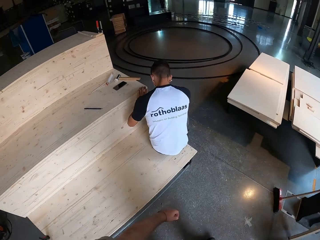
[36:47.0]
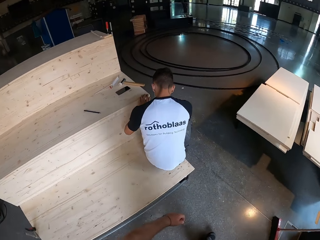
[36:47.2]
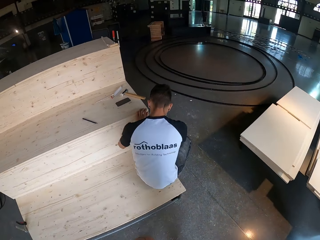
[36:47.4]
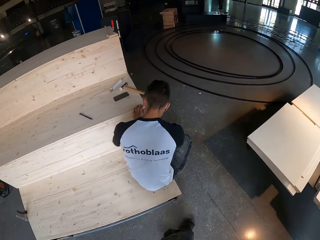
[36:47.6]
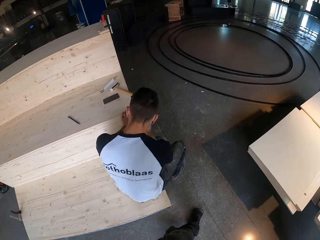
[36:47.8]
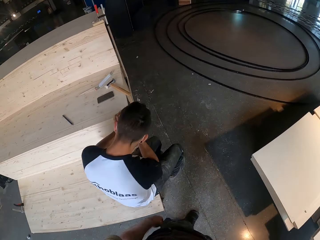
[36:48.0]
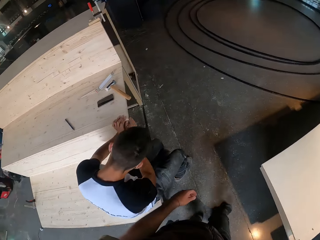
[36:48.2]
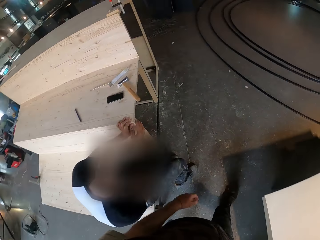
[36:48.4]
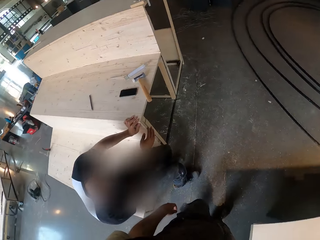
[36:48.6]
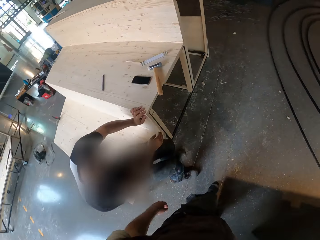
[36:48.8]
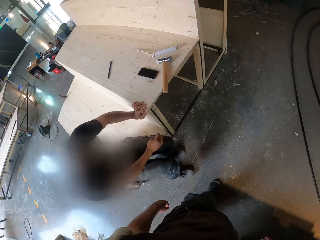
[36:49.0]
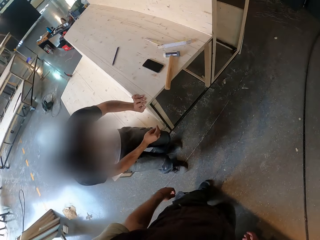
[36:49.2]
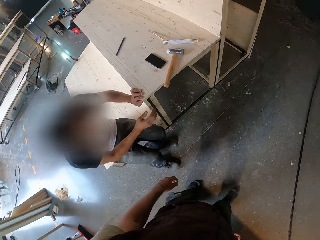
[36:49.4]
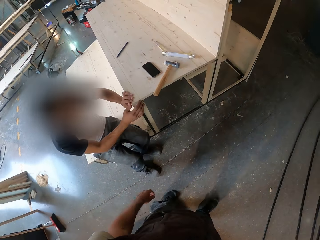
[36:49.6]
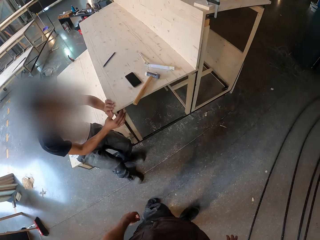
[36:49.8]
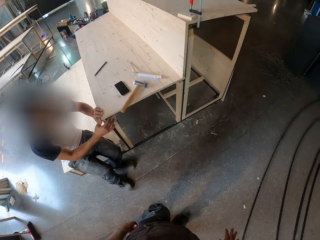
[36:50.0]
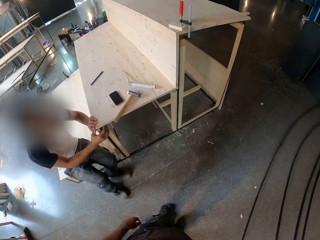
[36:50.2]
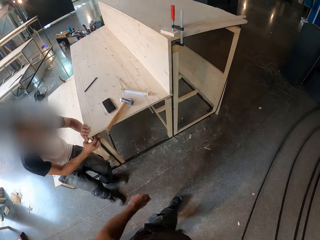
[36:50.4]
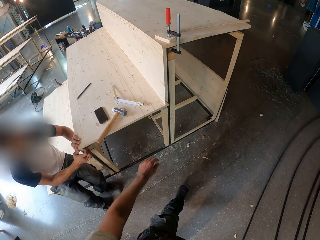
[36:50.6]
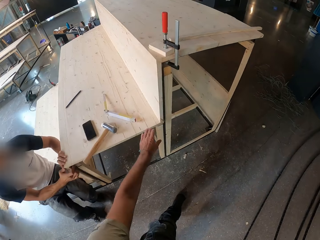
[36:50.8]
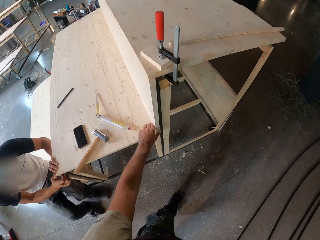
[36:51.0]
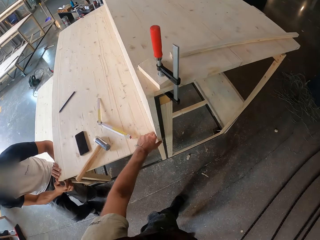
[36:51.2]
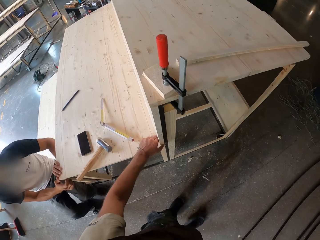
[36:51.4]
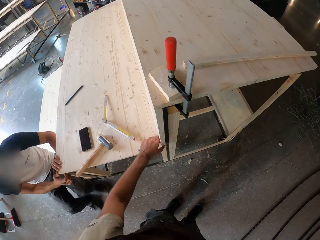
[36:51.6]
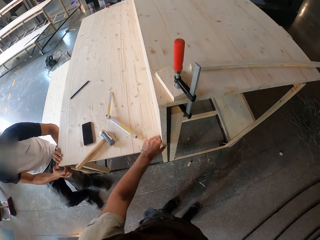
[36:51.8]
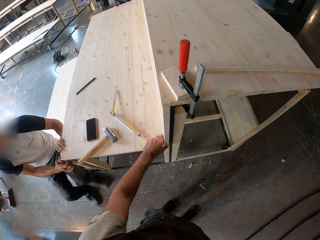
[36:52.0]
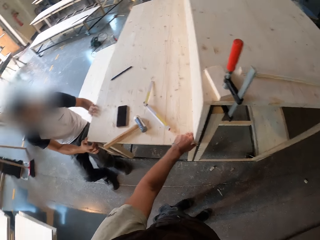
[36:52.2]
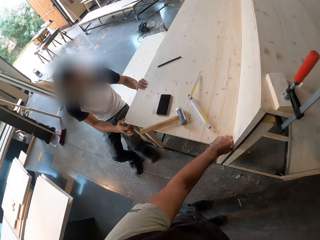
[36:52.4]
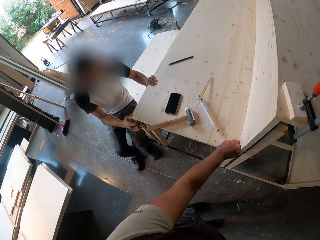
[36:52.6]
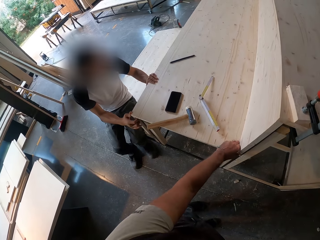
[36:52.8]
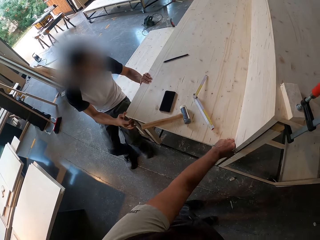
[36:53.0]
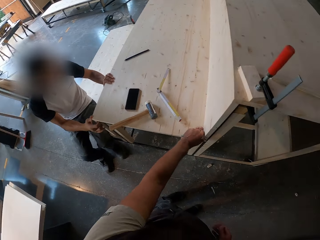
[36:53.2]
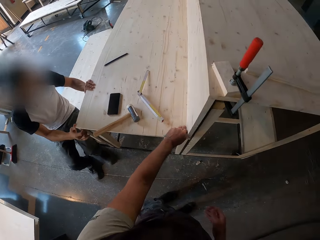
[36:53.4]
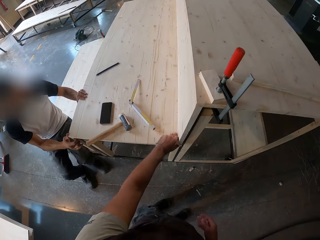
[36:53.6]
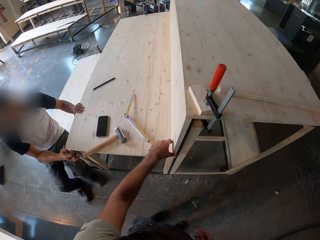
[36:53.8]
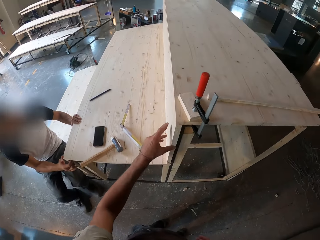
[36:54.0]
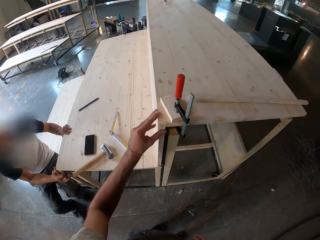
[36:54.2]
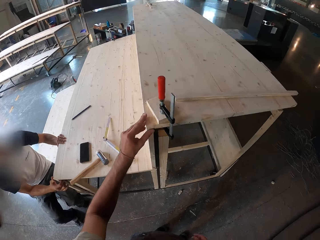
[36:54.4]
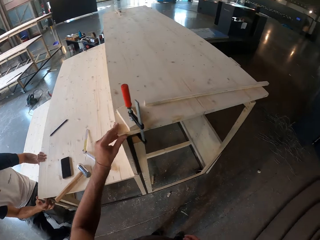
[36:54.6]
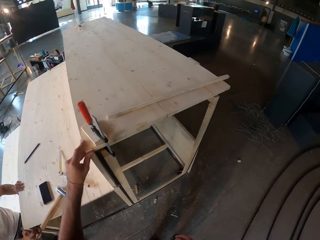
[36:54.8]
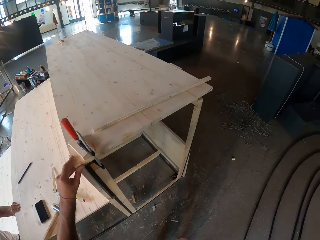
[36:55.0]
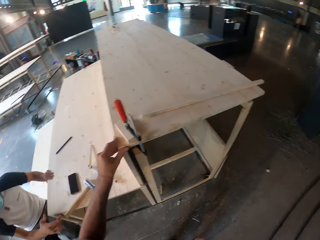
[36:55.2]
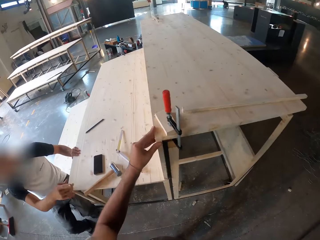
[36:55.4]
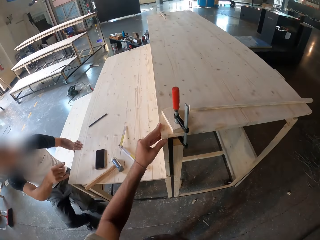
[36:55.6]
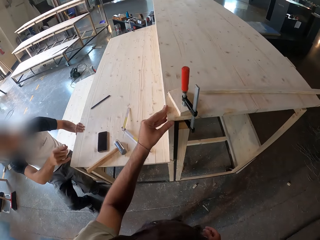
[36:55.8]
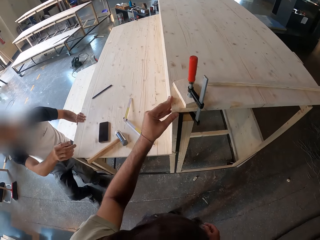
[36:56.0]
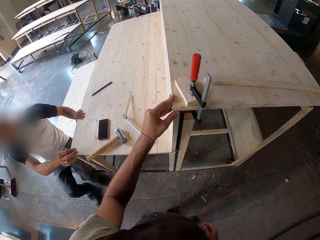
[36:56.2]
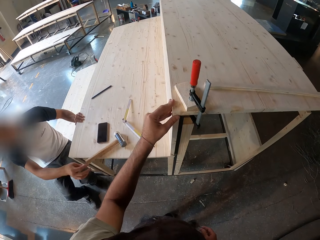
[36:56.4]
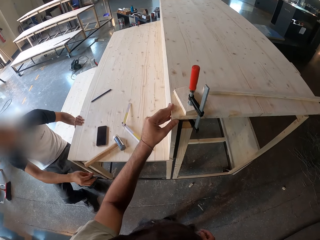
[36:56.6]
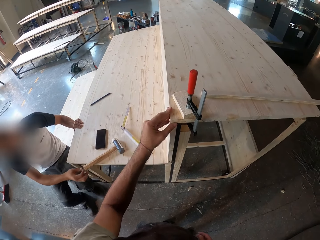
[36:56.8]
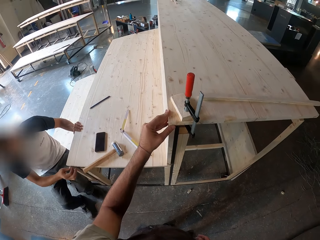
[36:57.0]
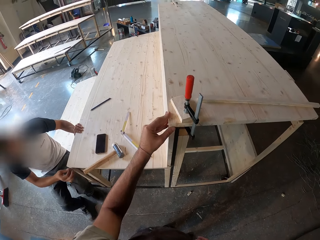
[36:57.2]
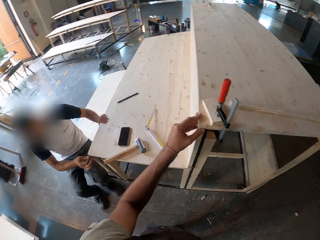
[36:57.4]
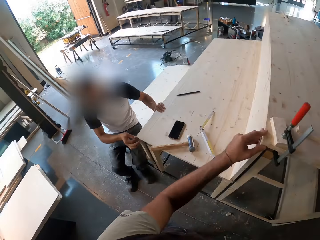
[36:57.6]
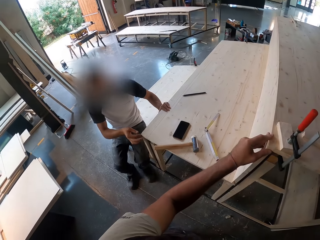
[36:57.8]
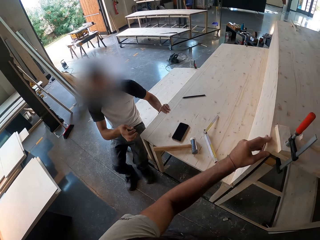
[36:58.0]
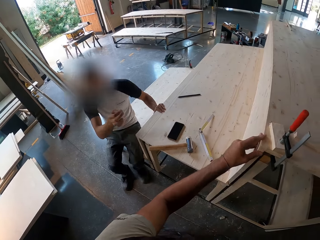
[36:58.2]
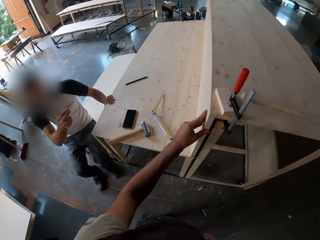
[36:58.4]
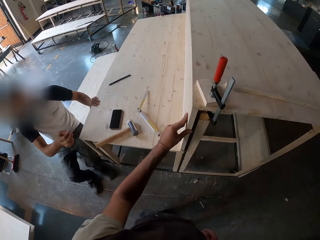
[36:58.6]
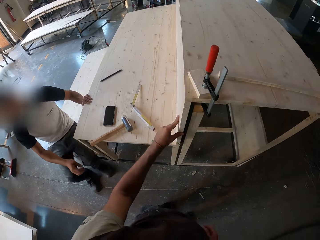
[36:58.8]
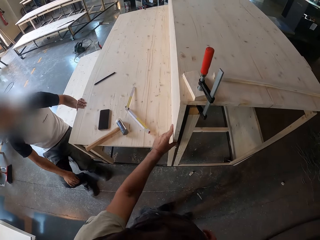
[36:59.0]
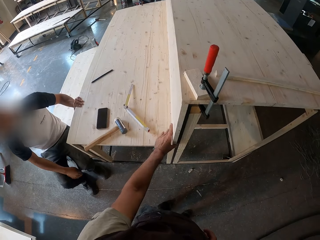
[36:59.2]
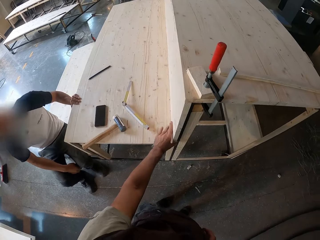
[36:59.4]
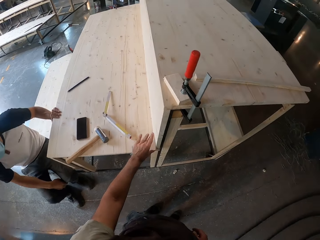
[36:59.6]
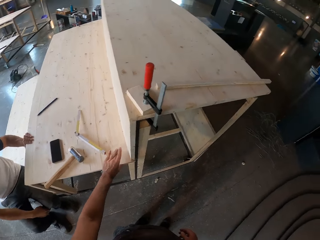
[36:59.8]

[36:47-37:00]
The camera wearer walks towards a man. The man removes his right hand from the lower plank on the frame structure. He places his hands on the lower plank on the frame structure. The camera wearer places his left hand on the lower plank on the frame structure. He holds the wooden stair with his left hand. The man raises his right hand.

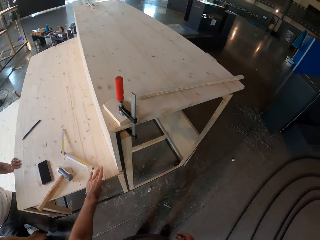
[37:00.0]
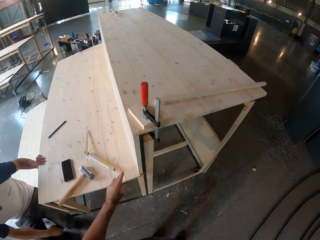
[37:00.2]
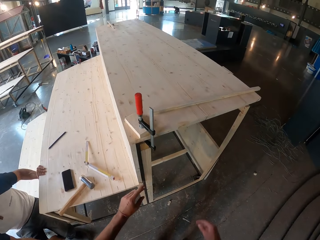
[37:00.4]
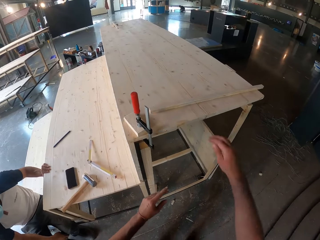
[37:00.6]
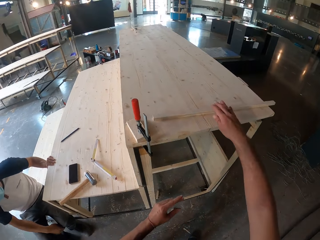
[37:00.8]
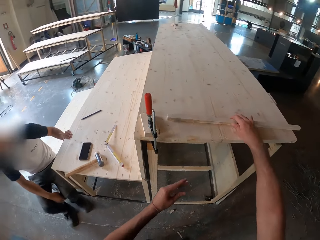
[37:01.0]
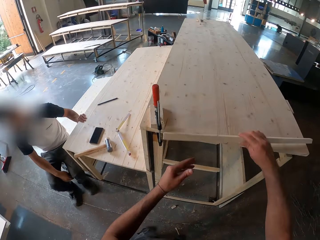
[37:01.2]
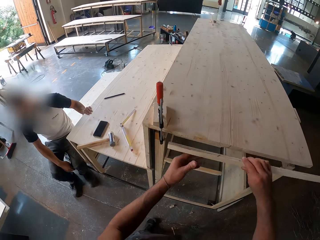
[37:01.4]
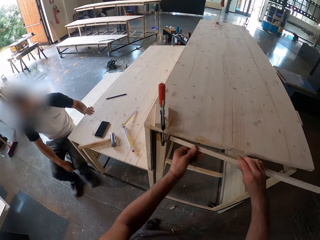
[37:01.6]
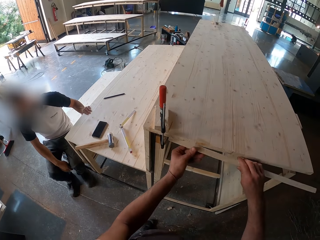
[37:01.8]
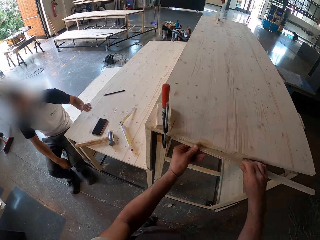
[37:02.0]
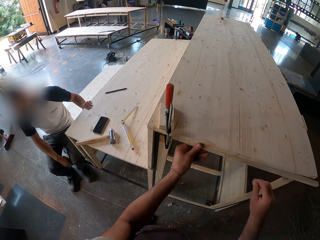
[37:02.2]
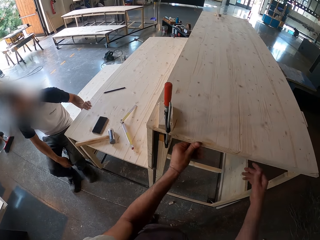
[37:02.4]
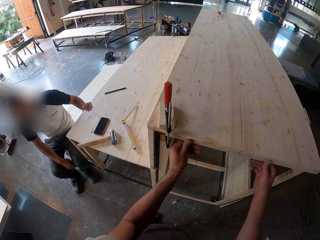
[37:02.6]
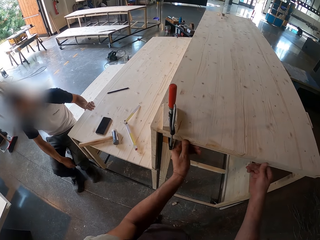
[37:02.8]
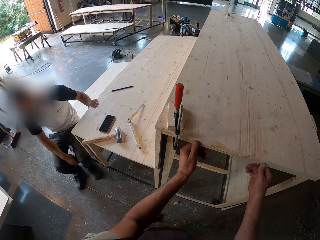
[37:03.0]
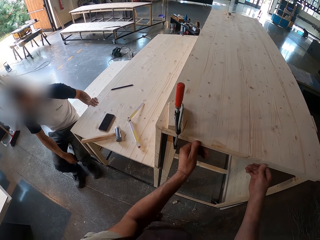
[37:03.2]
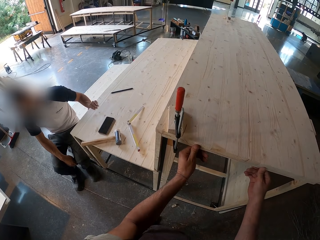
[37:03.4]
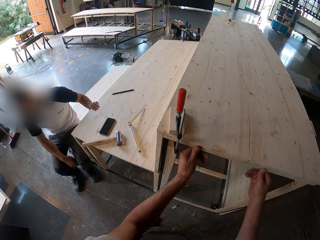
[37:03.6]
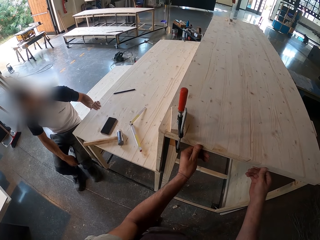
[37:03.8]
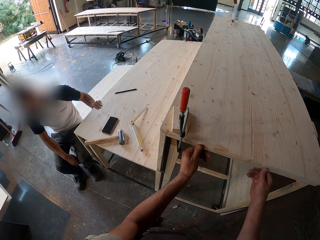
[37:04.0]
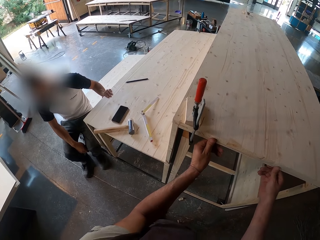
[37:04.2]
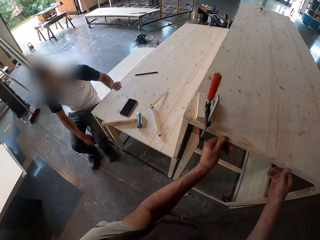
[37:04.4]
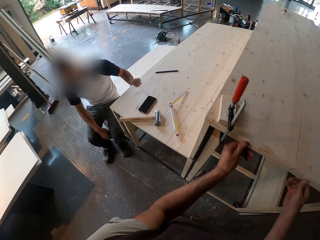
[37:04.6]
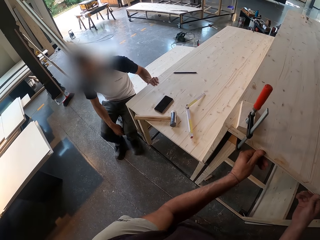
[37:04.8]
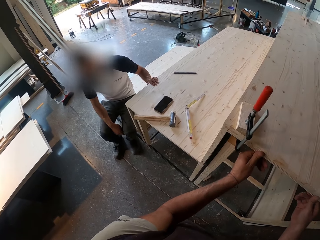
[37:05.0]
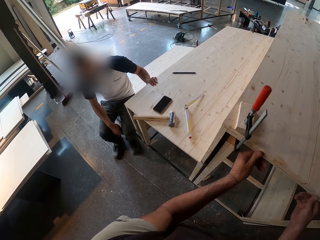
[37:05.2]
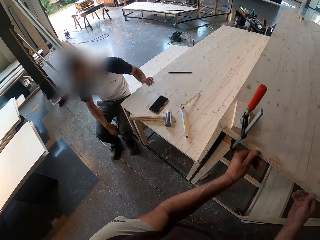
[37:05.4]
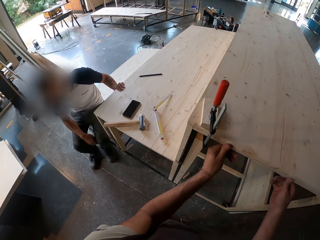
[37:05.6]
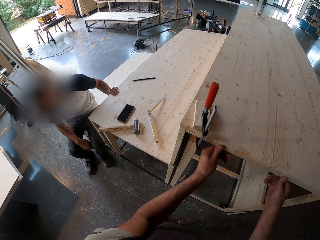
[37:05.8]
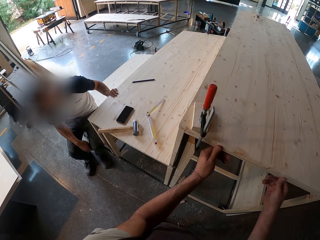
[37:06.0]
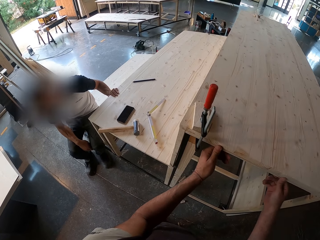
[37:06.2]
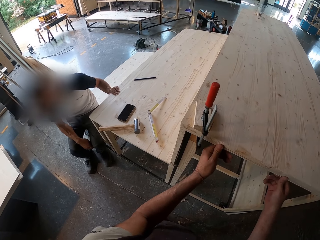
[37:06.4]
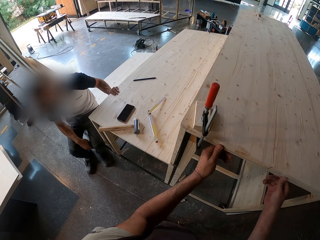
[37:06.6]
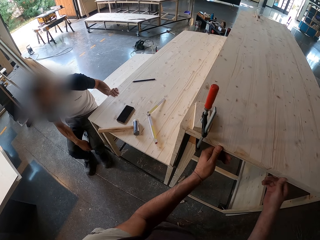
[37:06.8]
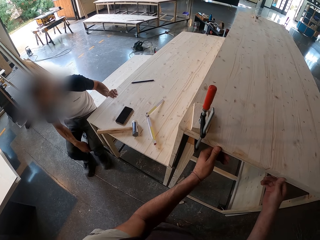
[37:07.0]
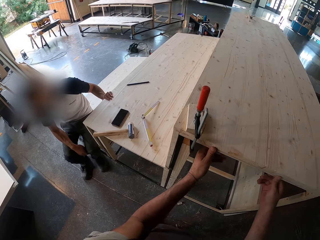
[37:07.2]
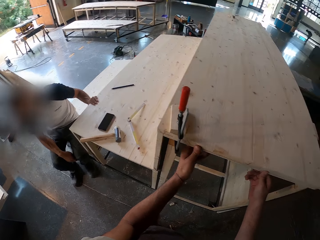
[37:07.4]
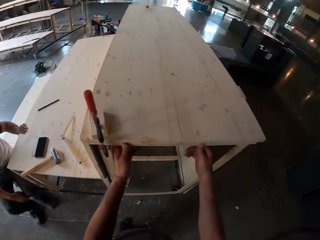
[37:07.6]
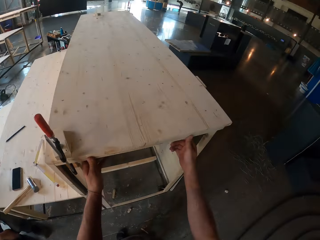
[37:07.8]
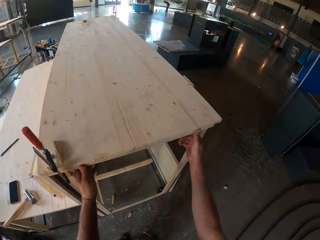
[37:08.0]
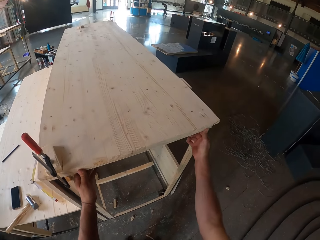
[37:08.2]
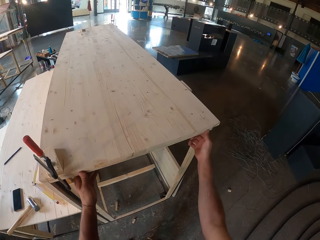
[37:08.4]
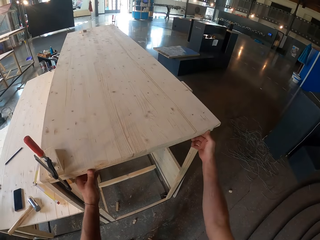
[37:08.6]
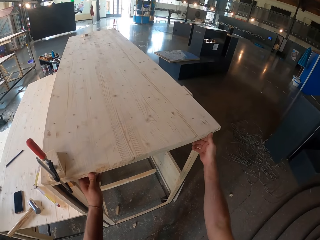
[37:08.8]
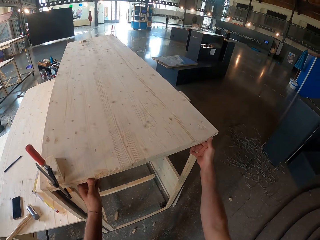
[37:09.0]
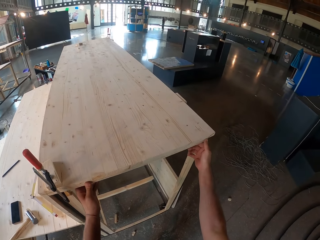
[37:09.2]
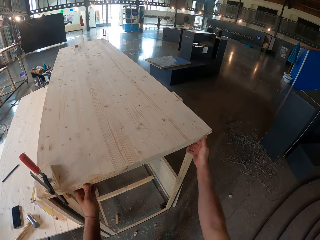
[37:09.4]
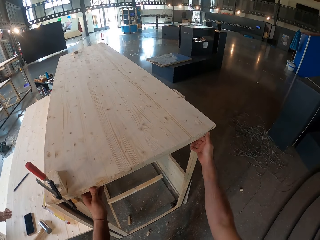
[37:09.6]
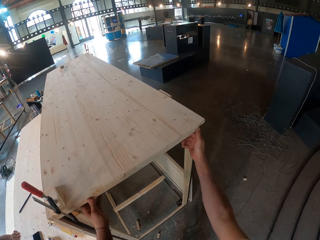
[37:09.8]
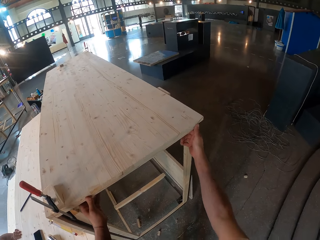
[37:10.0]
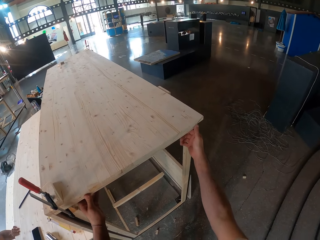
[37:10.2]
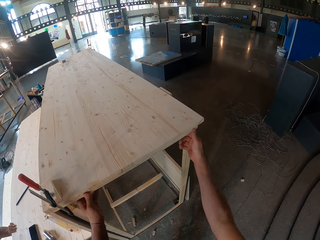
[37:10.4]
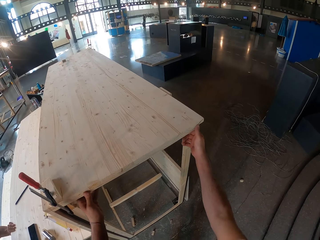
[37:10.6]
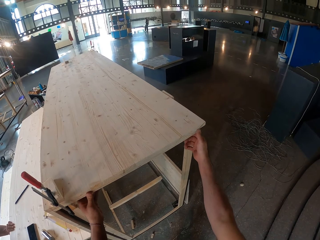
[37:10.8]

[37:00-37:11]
The camera wearer picks up a piece of wood from the top plank on the frame structure with his right hand. He places the wood on a frame top with his hands. He attaches the wood to the wooden stair with both hands.
